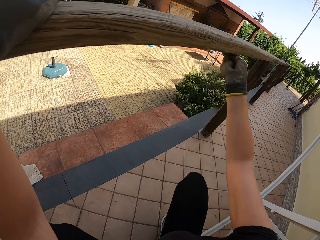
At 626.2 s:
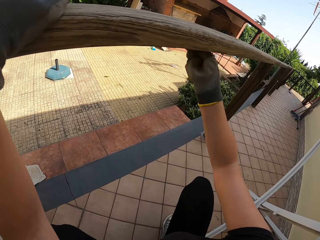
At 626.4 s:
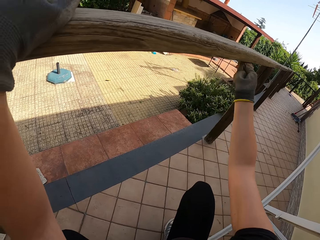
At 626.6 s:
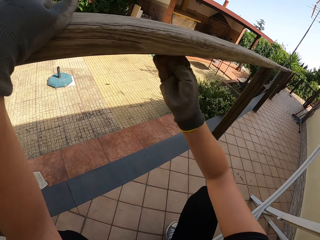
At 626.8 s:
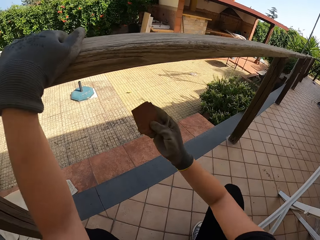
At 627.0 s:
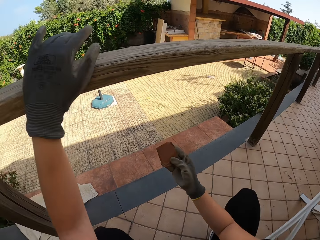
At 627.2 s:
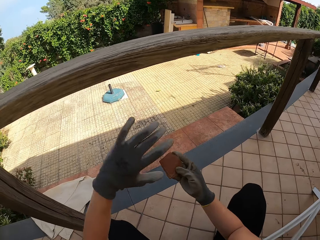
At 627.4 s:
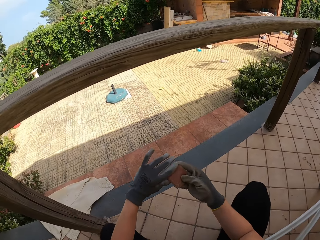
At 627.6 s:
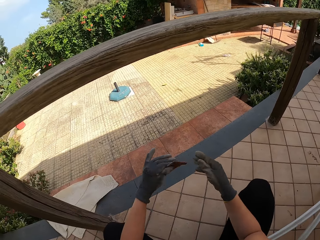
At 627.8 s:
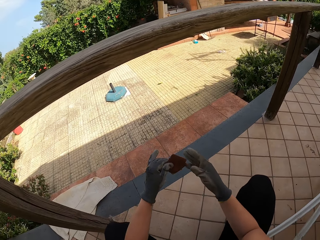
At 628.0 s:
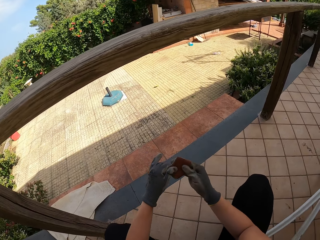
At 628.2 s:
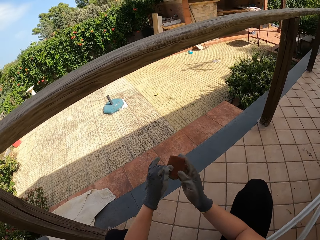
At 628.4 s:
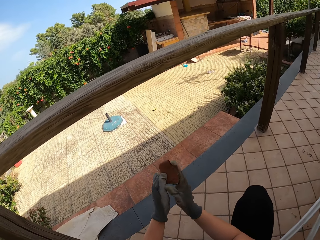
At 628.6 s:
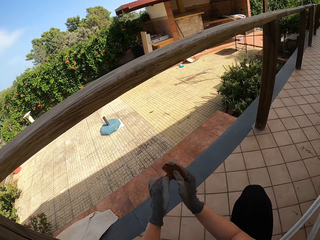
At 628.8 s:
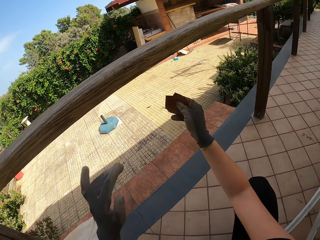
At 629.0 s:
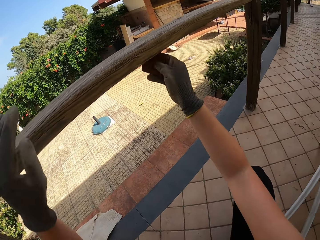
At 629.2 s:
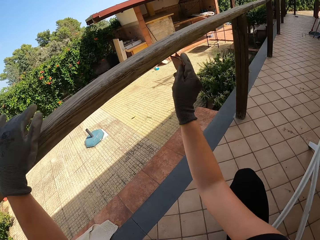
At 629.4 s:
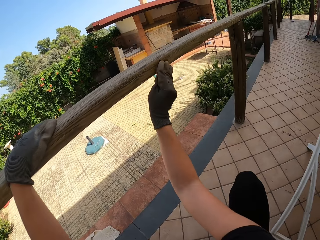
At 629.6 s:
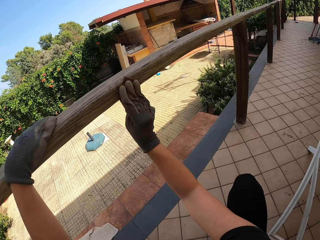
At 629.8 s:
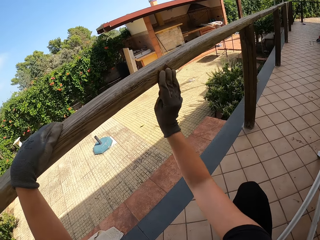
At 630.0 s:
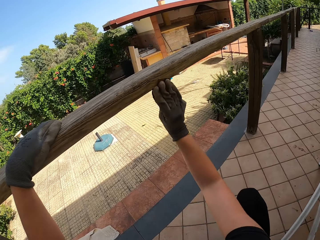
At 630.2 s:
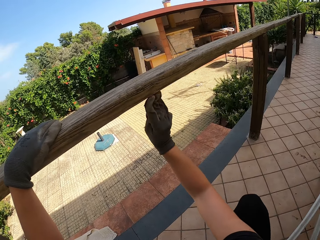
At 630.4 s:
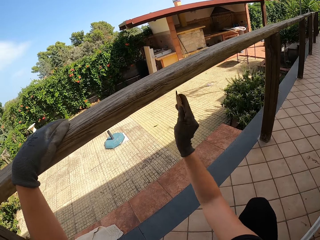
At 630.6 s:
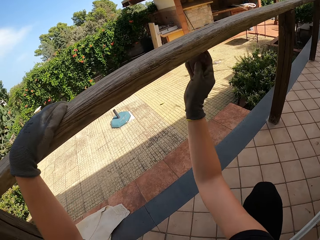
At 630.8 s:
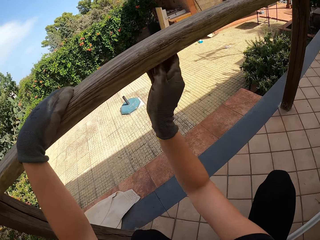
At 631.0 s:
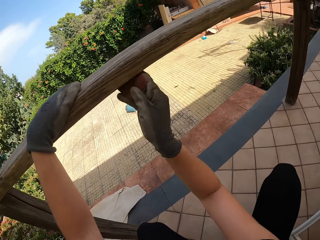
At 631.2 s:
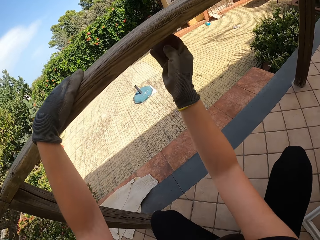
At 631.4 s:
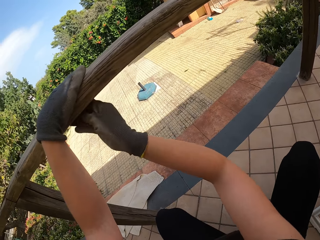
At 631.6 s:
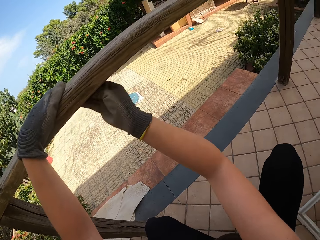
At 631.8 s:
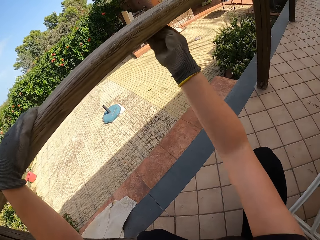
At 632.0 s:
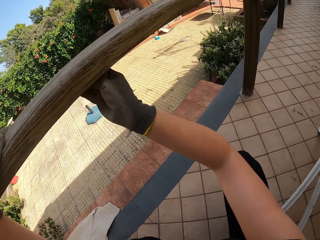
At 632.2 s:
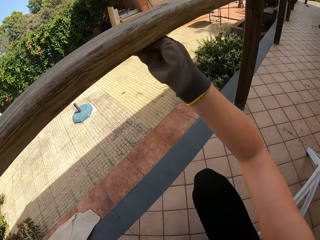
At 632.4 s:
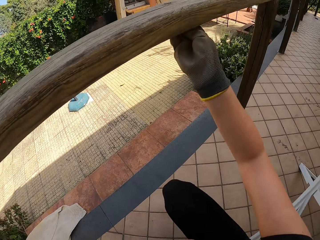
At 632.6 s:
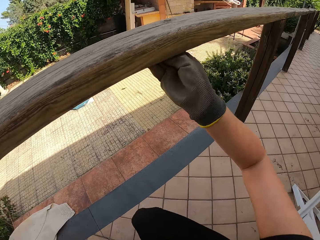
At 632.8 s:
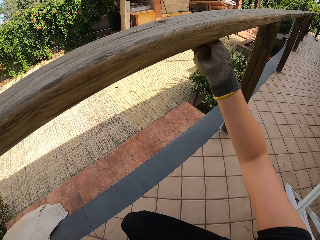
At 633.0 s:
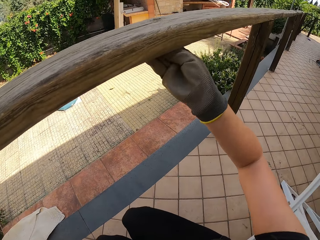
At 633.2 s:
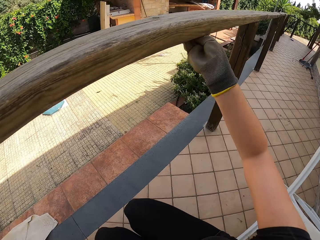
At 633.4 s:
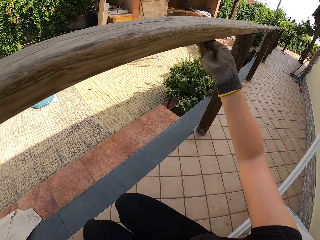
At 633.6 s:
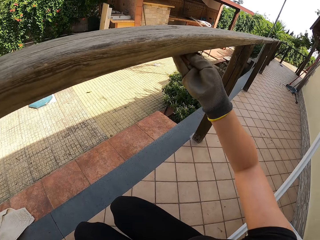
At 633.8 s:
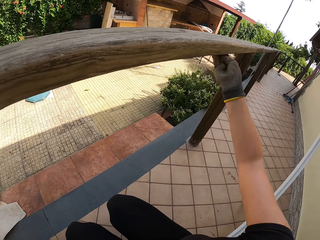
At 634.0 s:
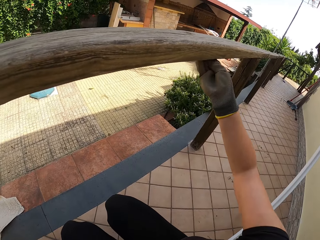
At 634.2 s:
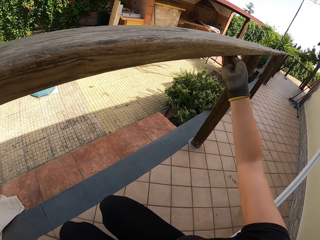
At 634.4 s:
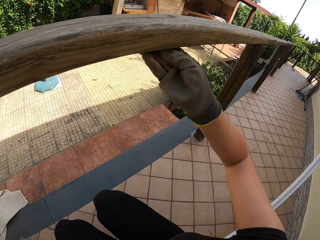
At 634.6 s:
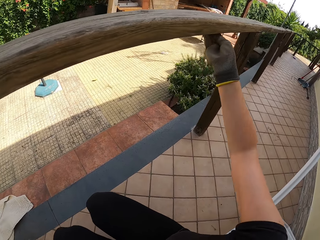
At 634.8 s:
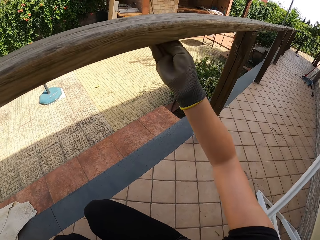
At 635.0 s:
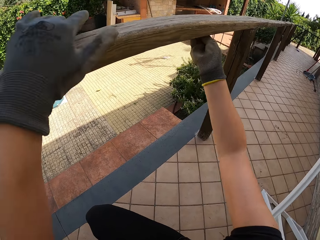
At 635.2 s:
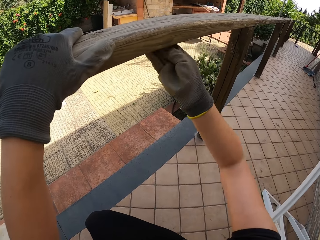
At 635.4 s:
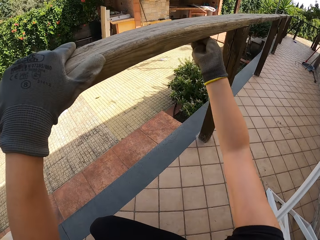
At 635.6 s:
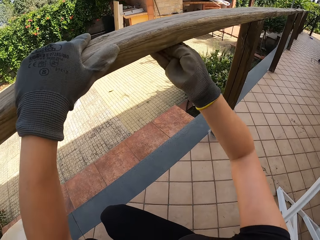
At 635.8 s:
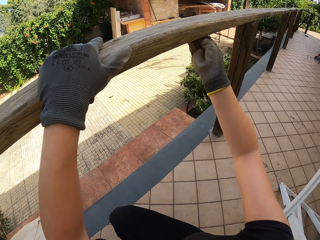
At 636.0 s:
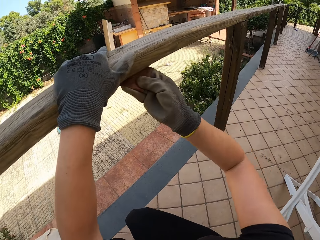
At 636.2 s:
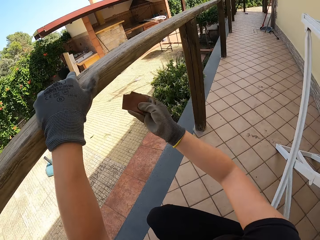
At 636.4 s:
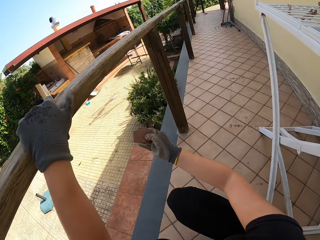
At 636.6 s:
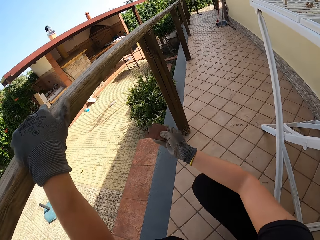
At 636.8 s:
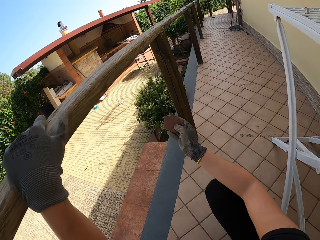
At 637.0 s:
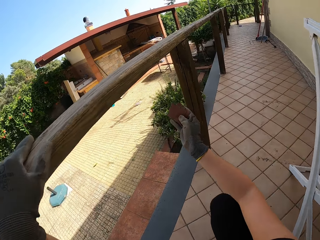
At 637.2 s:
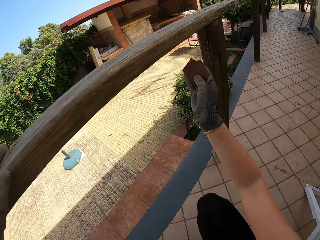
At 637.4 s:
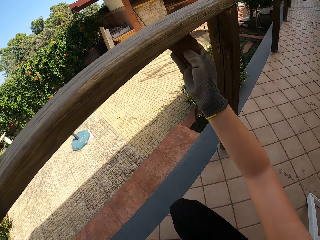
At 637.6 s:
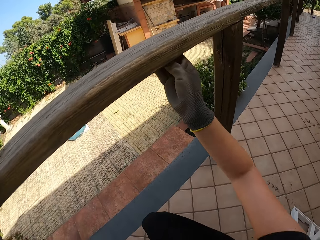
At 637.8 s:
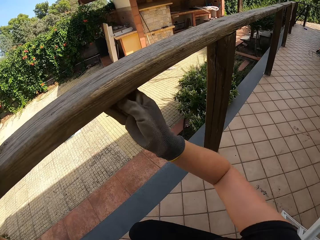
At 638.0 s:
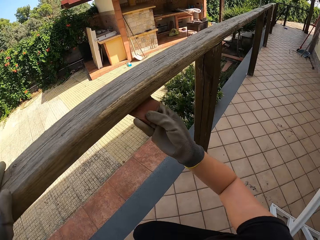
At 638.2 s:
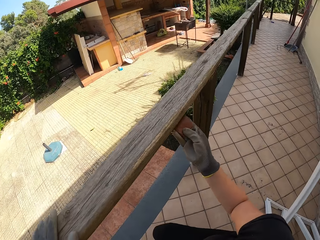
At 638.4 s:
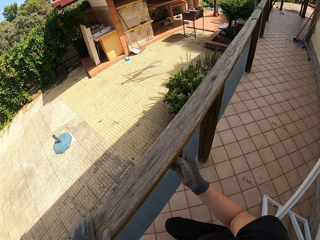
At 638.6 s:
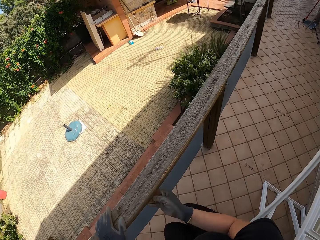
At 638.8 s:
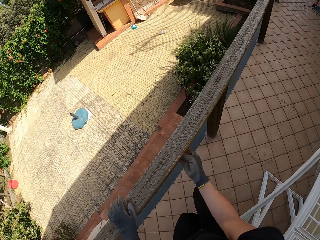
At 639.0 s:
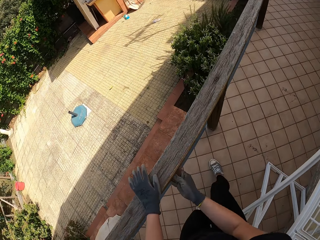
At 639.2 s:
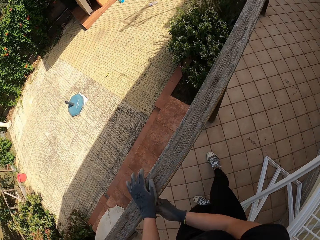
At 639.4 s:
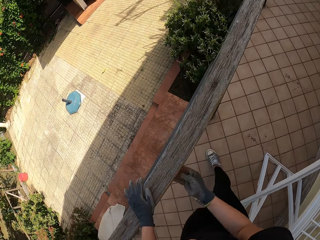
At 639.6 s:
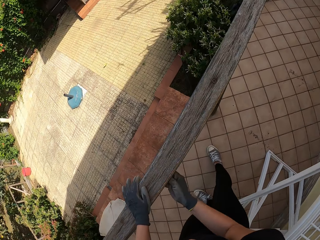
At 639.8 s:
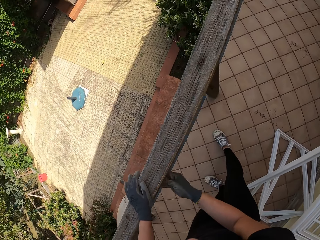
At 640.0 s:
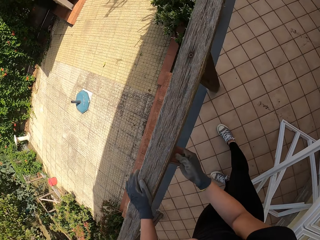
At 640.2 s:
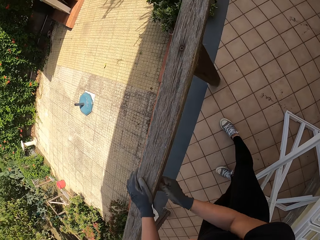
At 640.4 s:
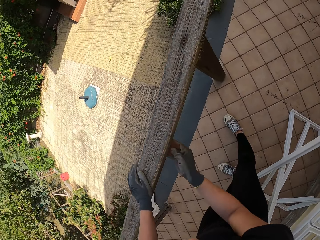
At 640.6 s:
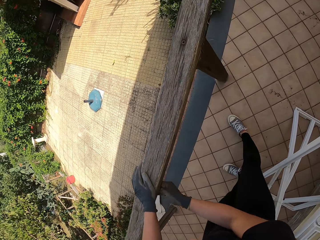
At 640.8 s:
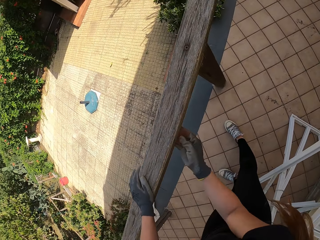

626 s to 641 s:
The camera wearer stops scrubbing the balcony. She checks the sandpaper. She removes her left hand from the balcony. She changes the position of the sandpaper. She holds the balcony with her left hand. She scrubs the balcony with her right hand with the sandpaper. She stops scrubbing the balcony. She moves forward. She scrubs the balcony with her right hand with the sandpaper. She stands up.

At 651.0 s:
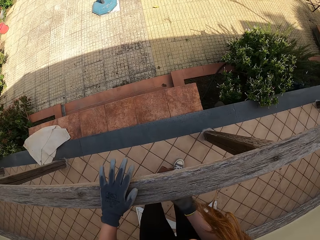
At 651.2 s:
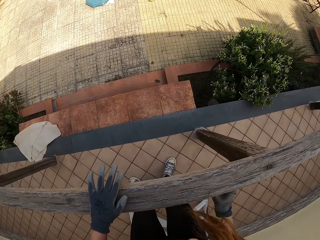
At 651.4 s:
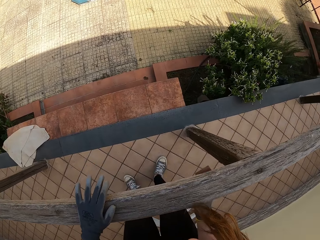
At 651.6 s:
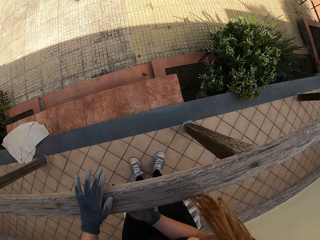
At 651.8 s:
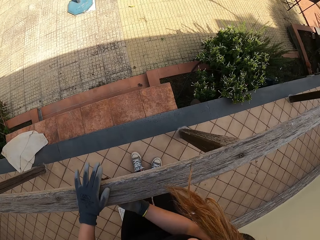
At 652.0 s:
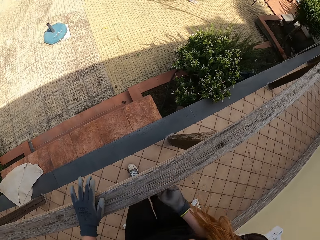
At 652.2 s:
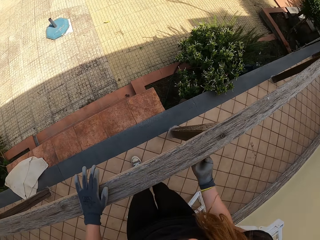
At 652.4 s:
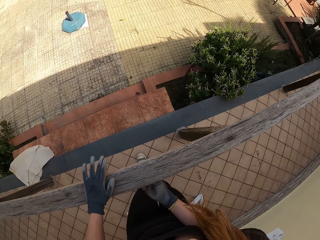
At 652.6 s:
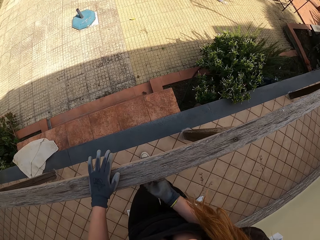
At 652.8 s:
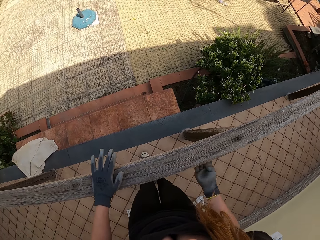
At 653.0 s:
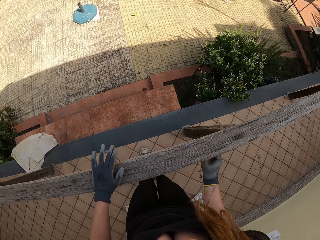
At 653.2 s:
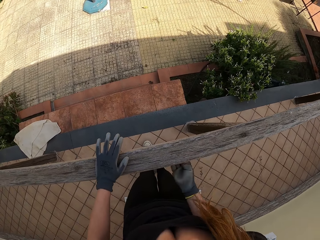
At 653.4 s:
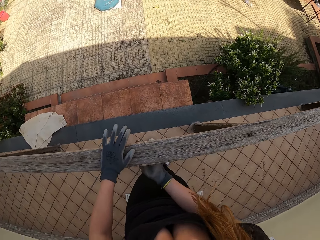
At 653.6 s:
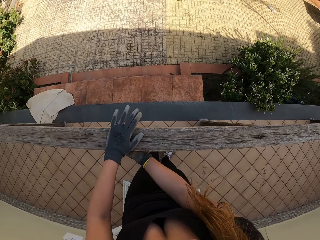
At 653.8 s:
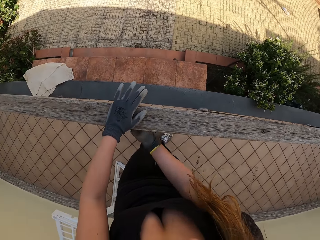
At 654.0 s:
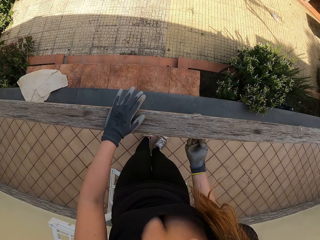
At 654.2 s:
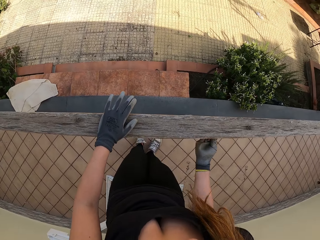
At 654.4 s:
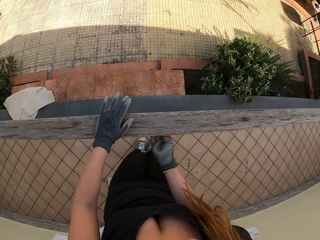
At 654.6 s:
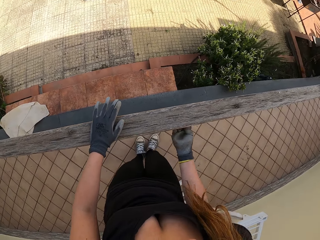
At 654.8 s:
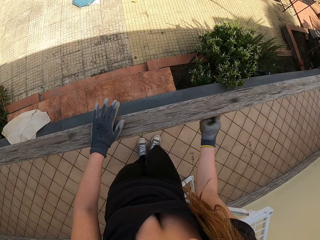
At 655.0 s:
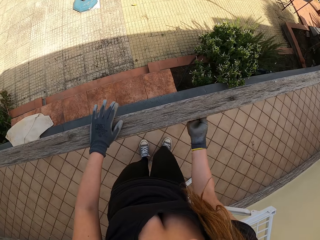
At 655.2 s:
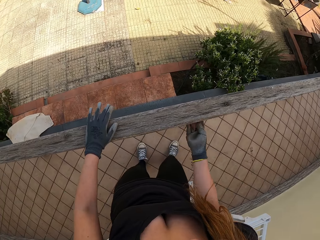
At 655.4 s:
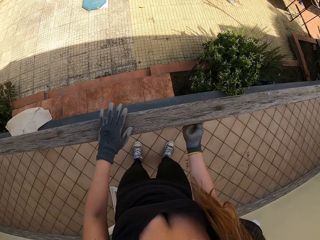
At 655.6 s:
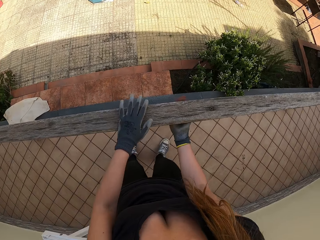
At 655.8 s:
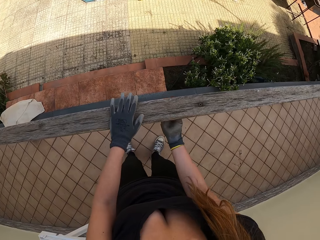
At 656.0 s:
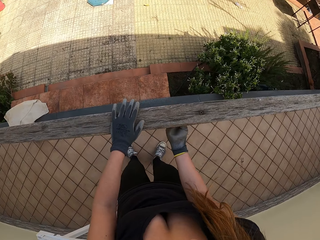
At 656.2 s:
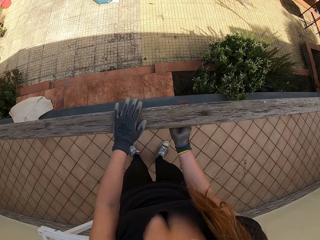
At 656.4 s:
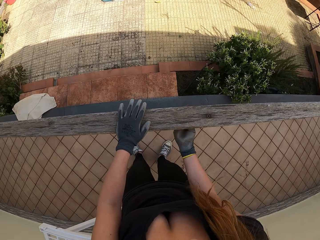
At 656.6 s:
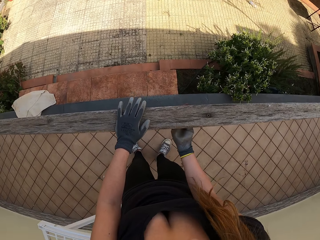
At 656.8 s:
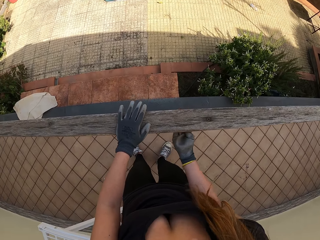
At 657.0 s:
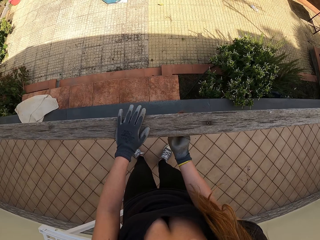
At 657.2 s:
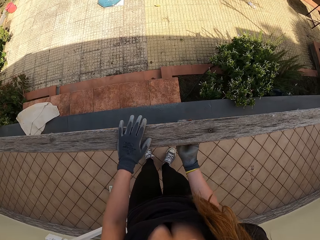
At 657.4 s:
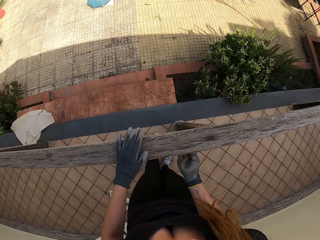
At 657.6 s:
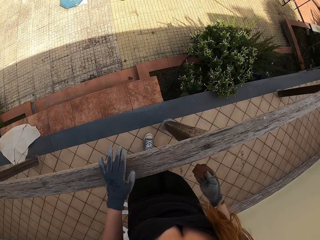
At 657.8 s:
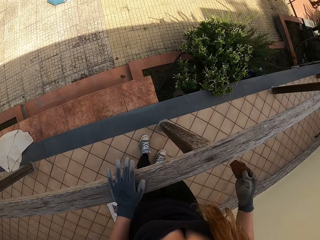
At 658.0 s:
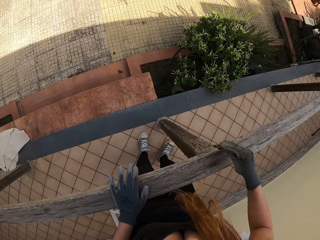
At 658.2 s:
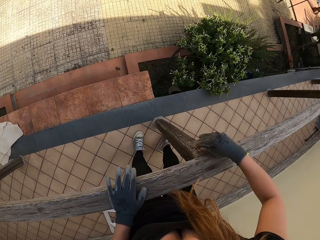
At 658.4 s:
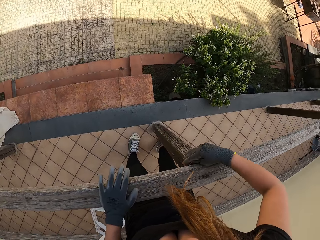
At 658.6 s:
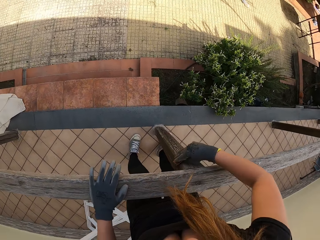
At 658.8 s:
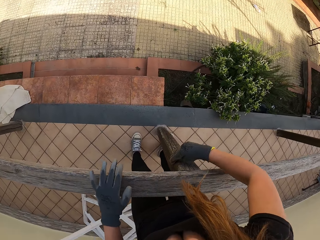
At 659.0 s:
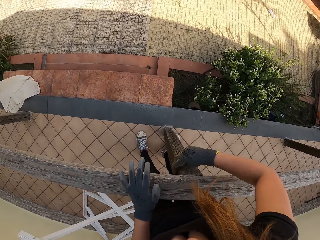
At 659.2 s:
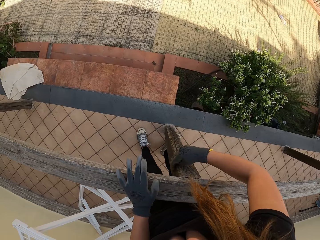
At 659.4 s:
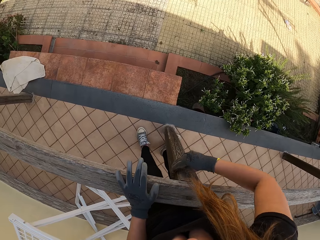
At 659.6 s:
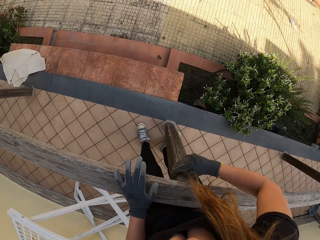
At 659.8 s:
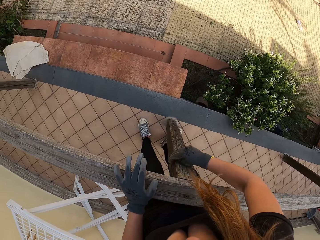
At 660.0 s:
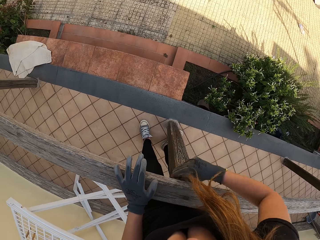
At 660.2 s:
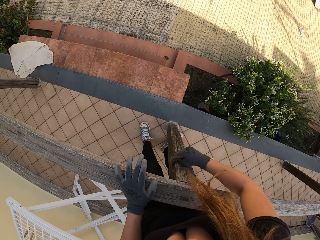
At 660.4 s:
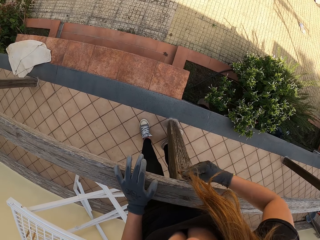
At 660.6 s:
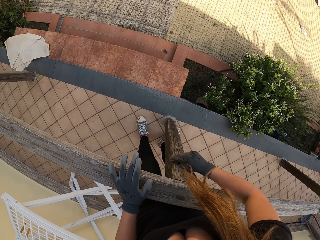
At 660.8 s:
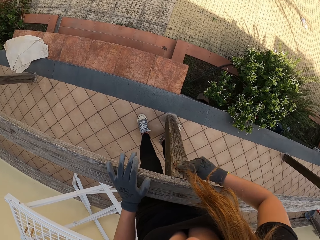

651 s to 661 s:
The camera wearer rubs the balustrade with the sandpaper.
